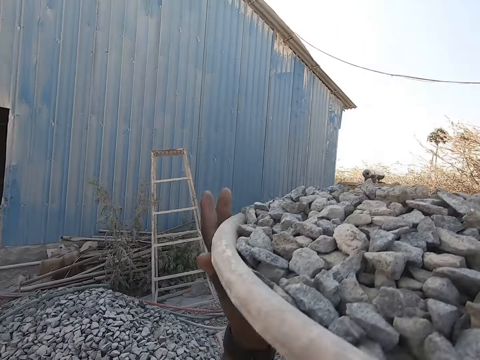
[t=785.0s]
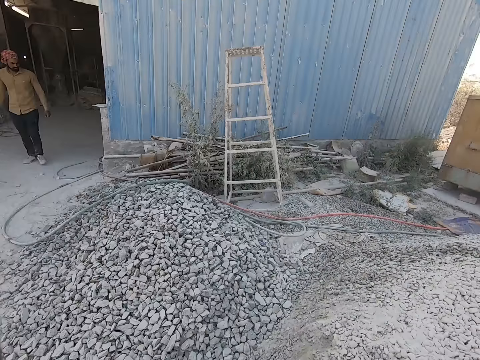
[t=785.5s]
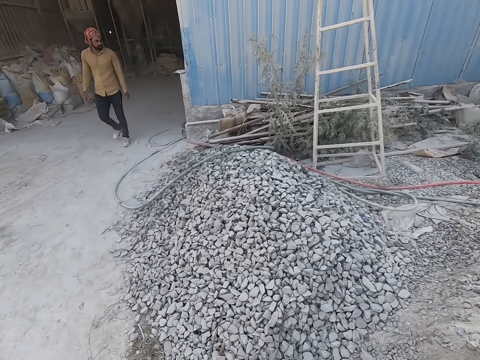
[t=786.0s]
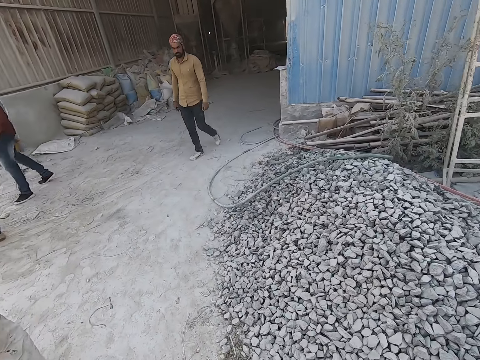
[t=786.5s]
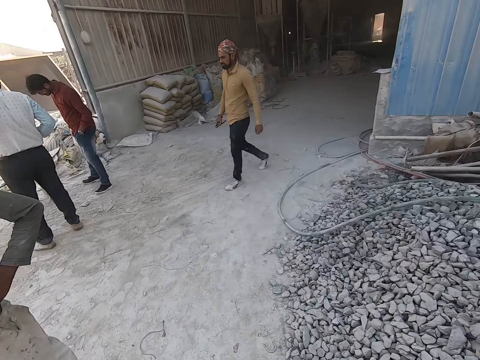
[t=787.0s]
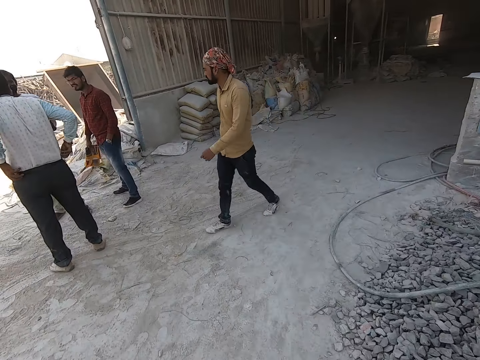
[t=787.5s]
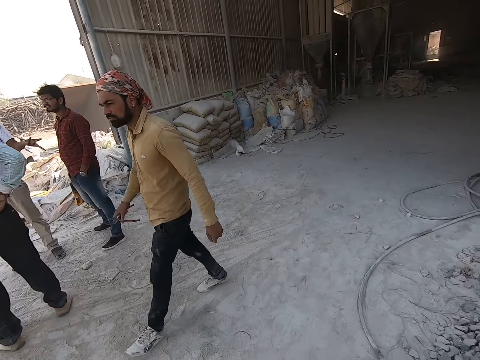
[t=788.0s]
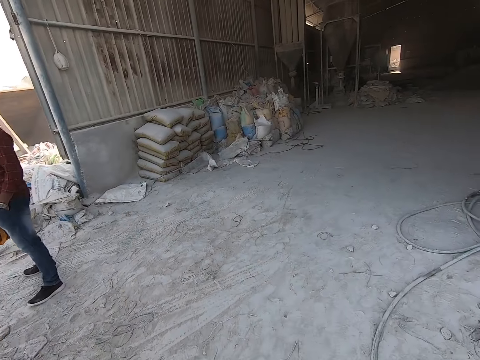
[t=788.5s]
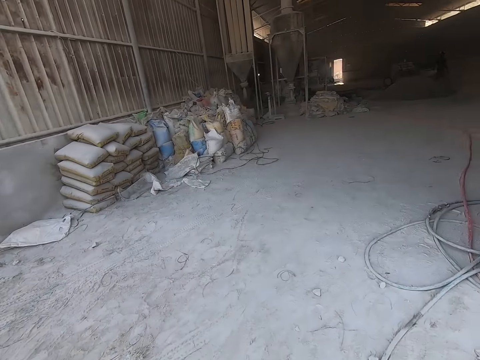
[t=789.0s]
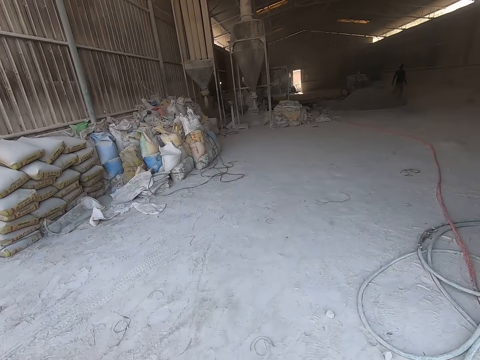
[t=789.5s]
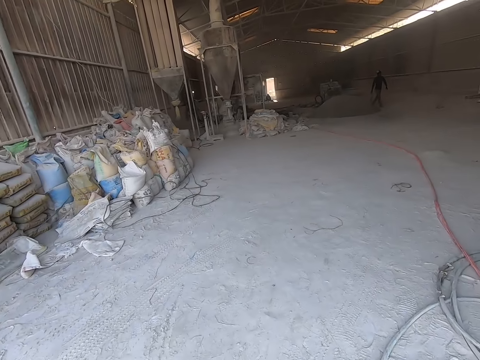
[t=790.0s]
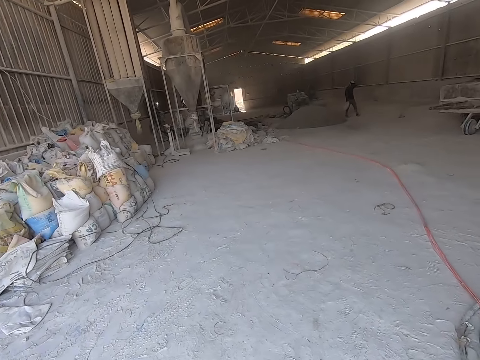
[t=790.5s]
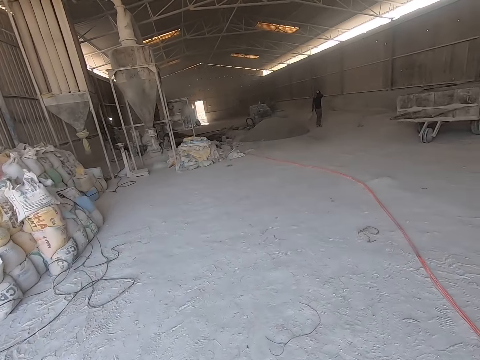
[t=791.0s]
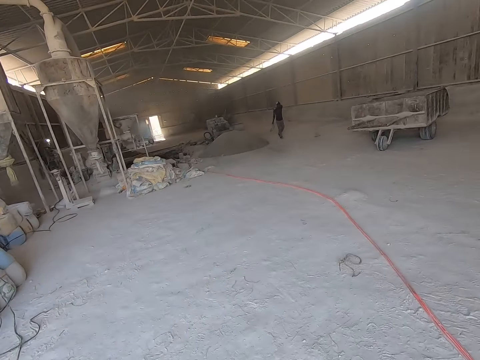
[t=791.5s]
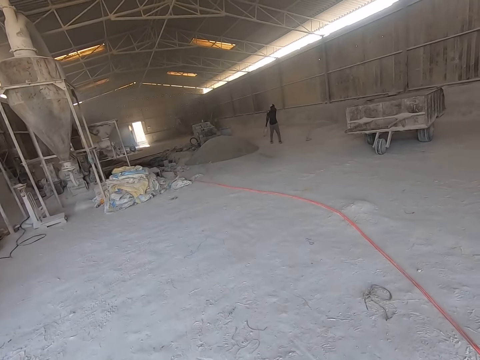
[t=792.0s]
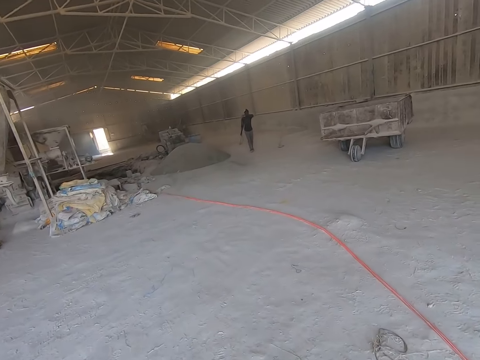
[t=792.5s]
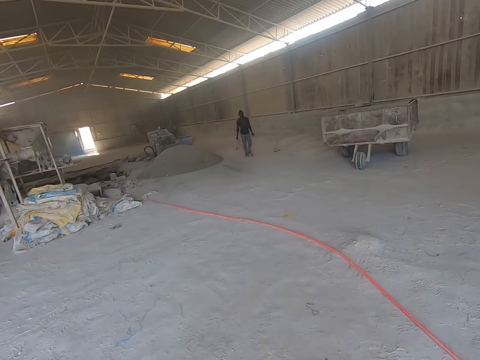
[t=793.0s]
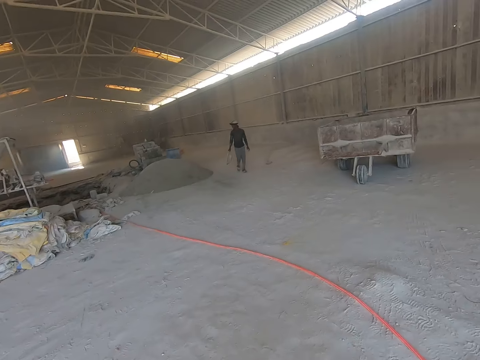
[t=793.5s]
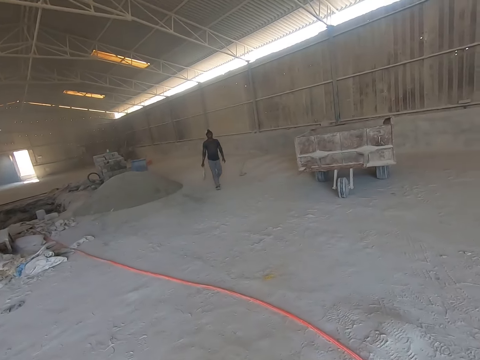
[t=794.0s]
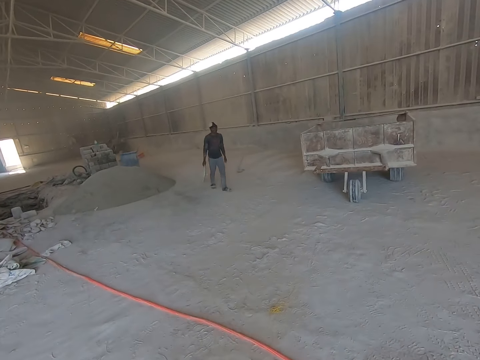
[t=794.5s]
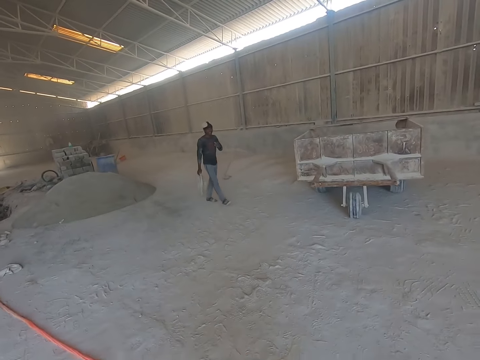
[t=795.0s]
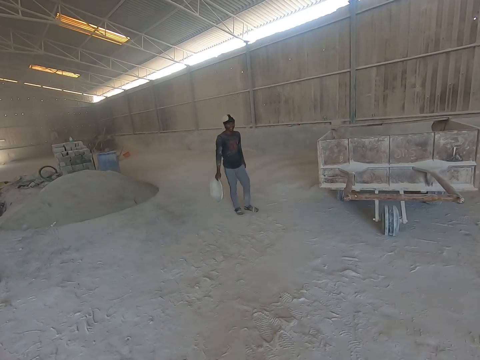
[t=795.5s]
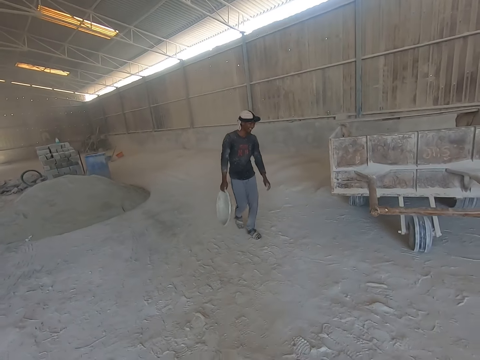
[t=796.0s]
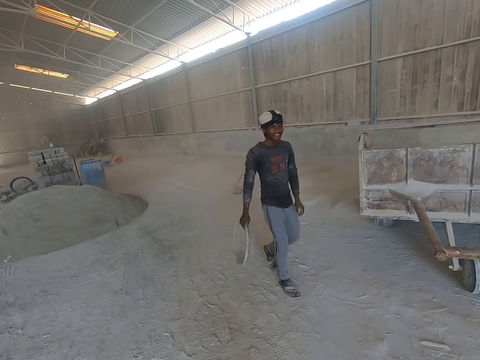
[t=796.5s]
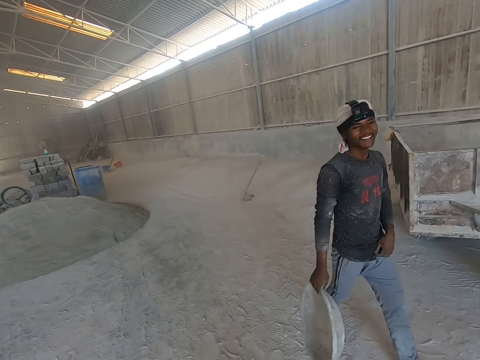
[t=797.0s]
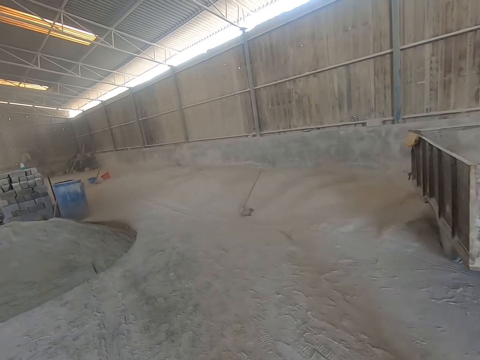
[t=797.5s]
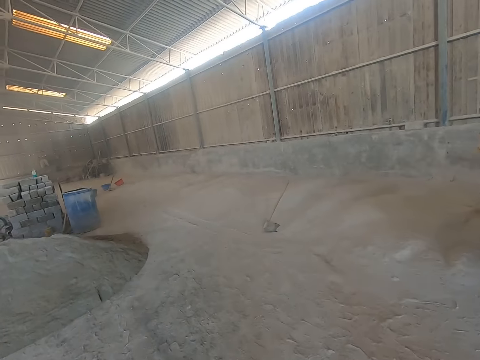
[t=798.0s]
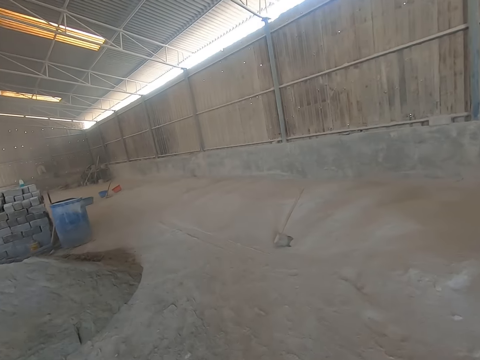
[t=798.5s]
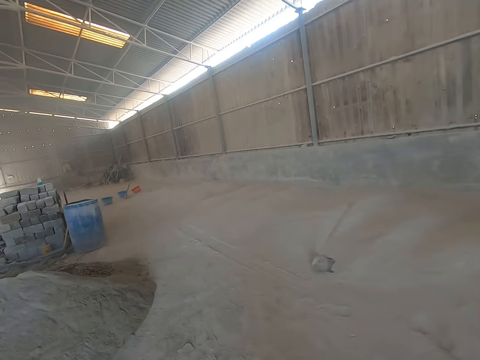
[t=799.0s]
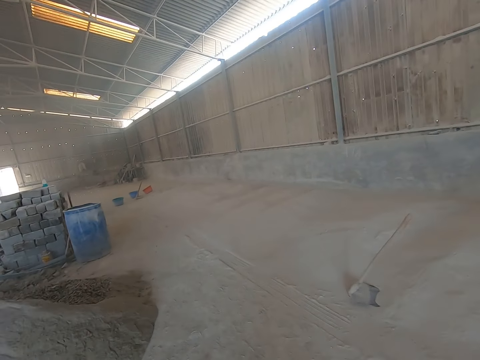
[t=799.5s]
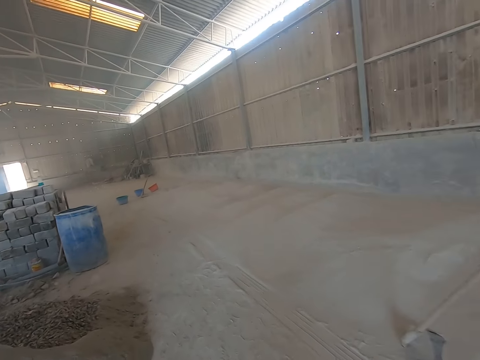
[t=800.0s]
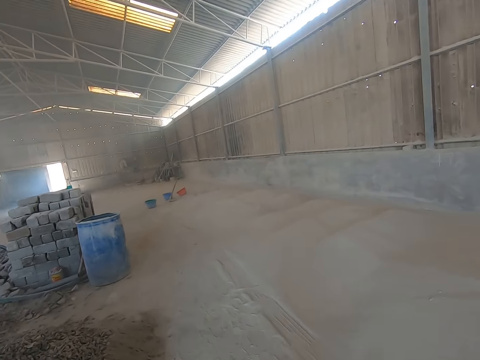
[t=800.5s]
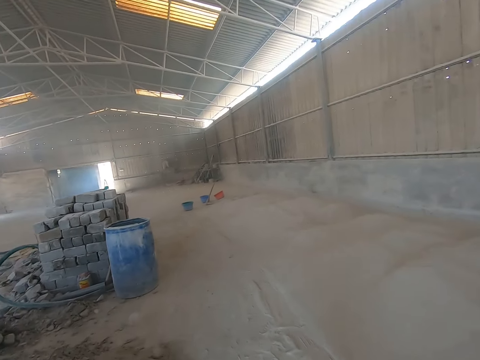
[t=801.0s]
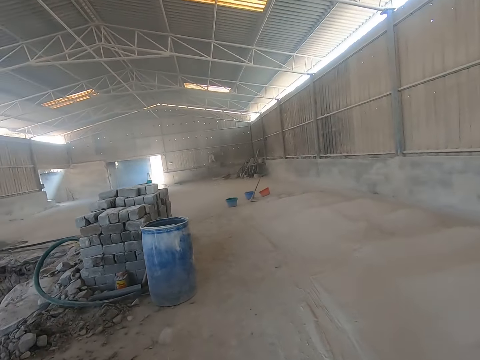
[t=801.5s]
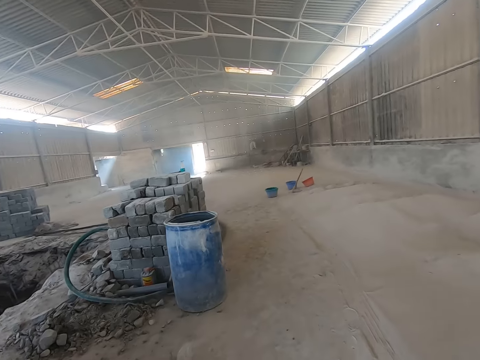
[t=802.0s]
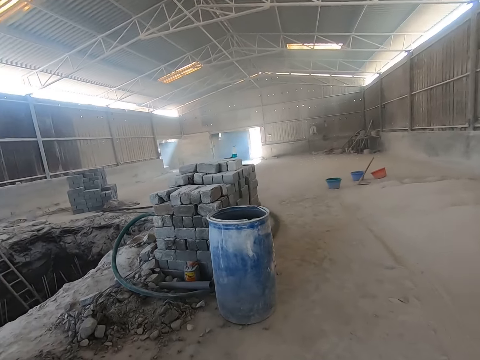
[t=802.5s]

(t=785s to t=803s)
The camera wearer walks into the construction site with the bowl on his head. He converses with the man. He walks towards the warehouse.

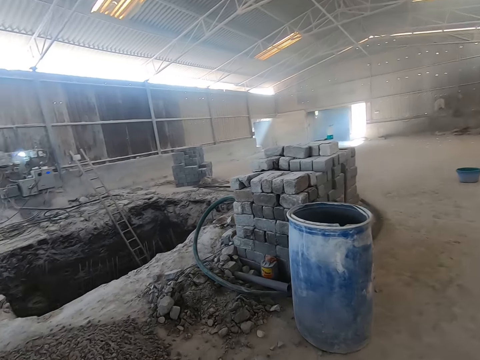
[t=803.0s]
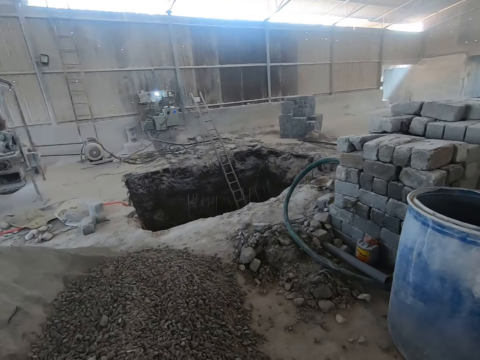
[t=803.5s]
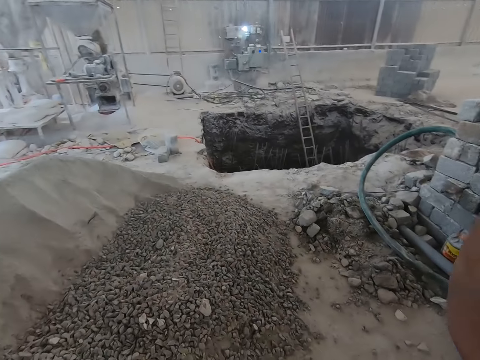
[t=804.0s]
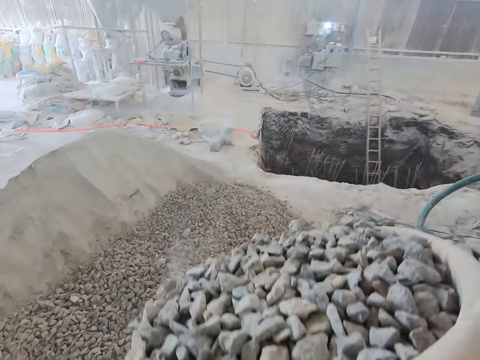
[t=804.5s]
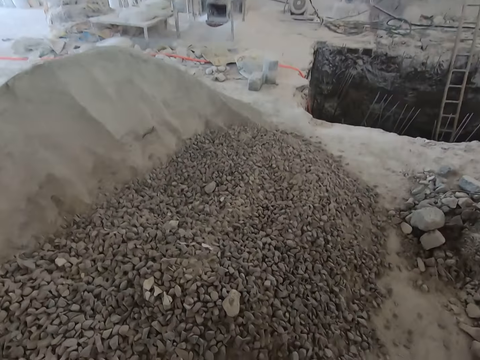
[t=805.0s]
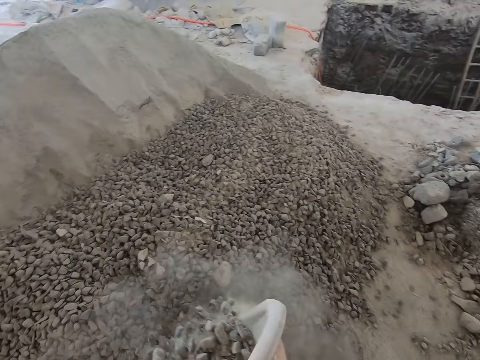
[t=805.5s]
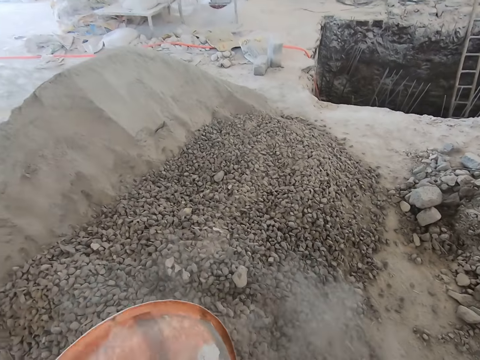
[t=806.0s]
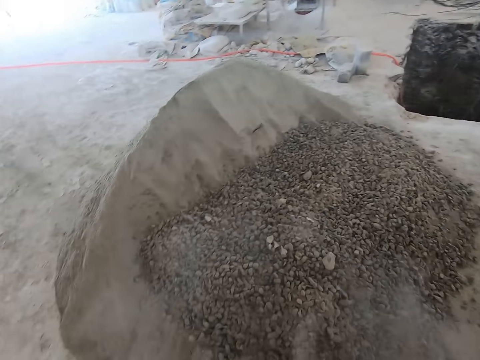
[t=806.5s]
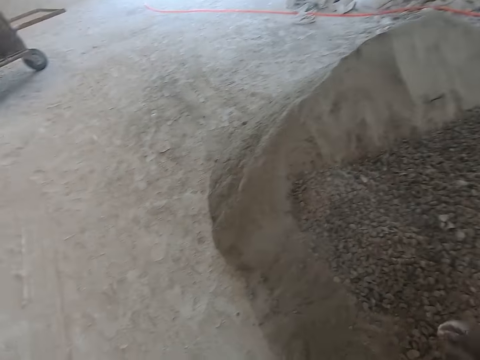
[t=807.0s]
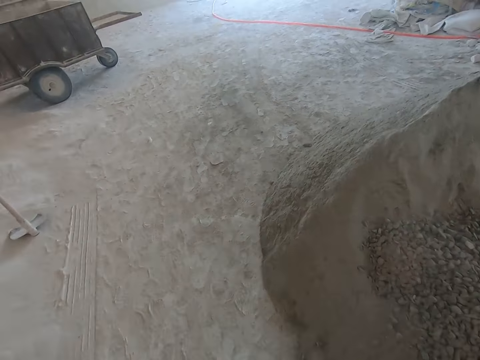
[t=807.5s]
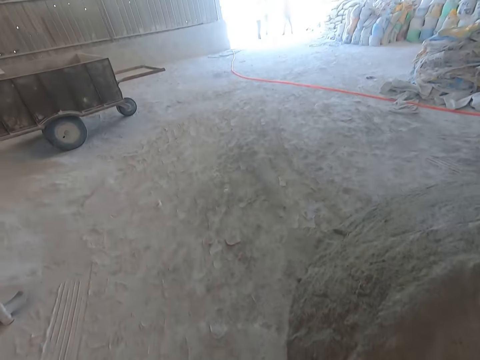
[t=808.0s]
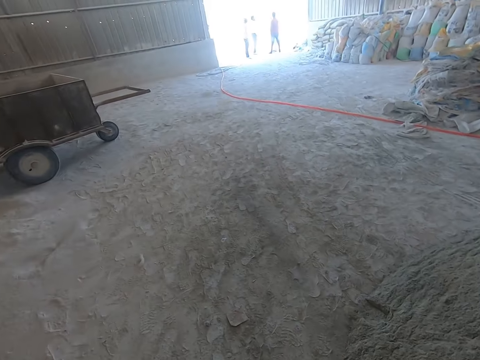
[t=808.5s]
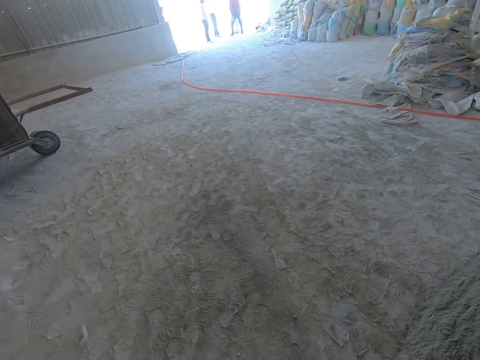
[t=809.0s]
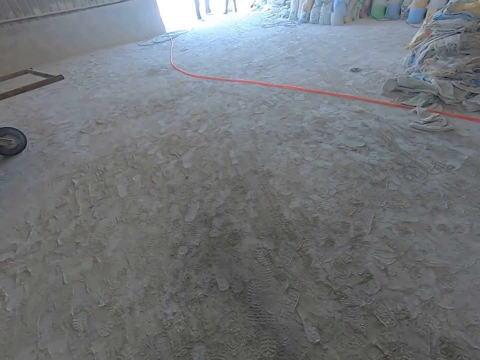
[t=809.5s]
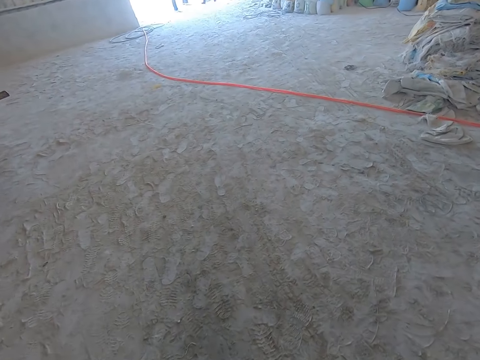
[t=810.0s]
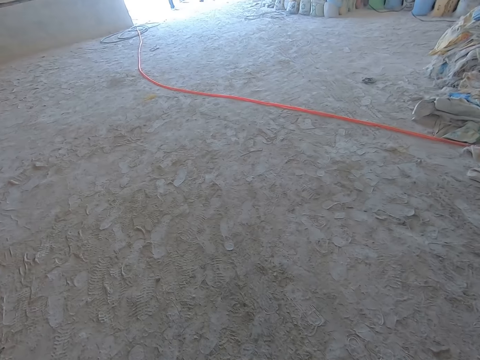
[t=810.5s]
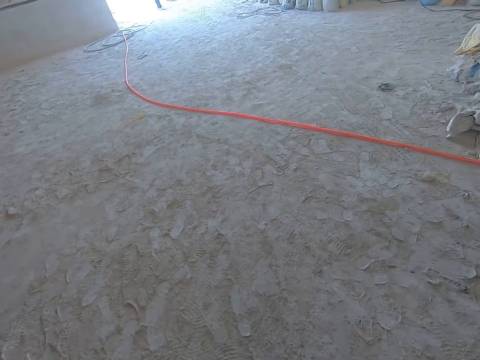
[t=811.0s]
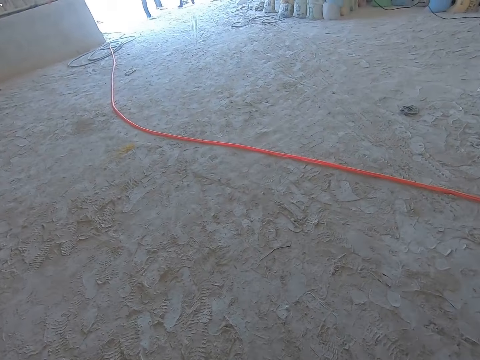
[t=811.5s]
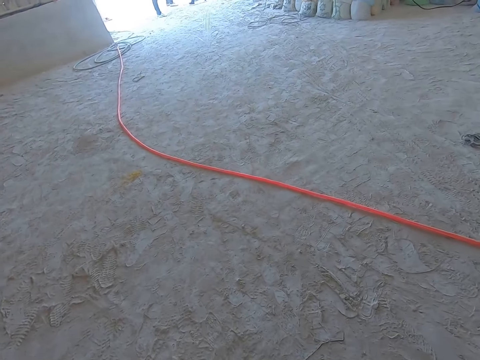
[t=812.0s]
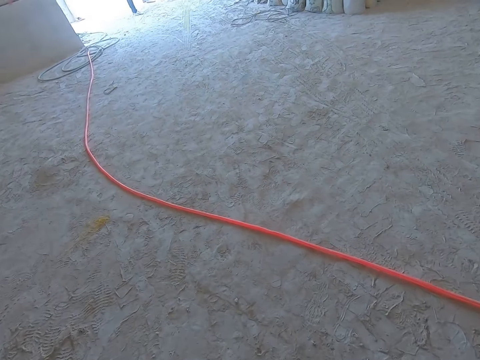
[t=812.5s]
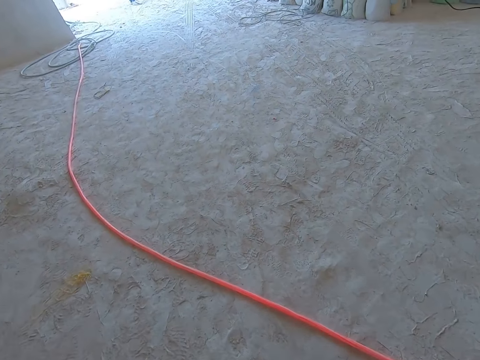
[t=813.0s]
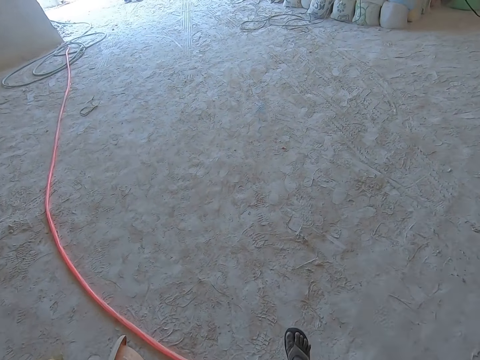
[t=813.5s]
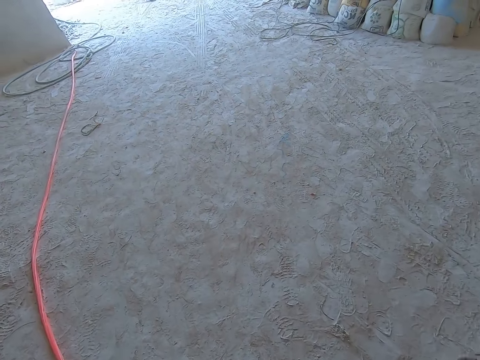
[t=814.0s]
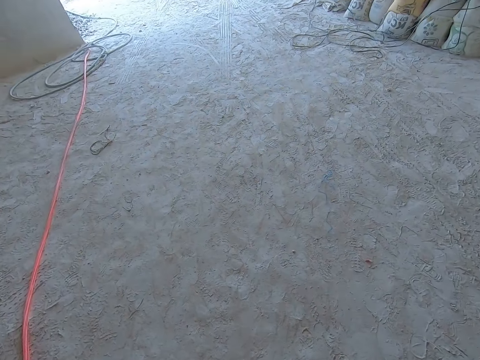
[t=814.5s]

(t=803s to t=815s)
The camera wearer pours the gravel in the bowl on the ground with his hands. He walks out from the construction site on the road.
